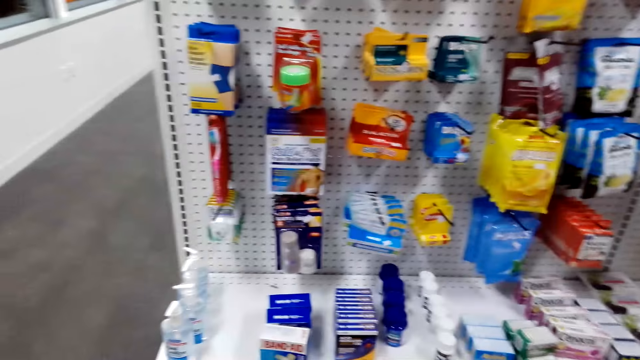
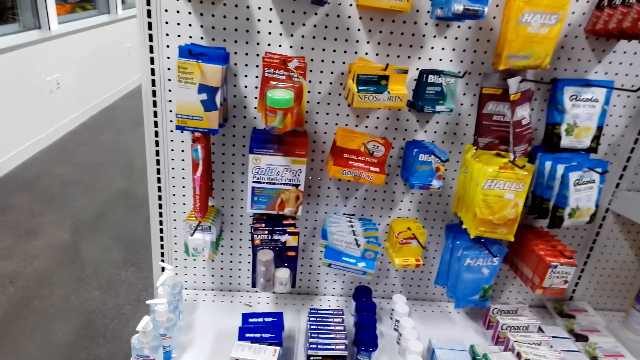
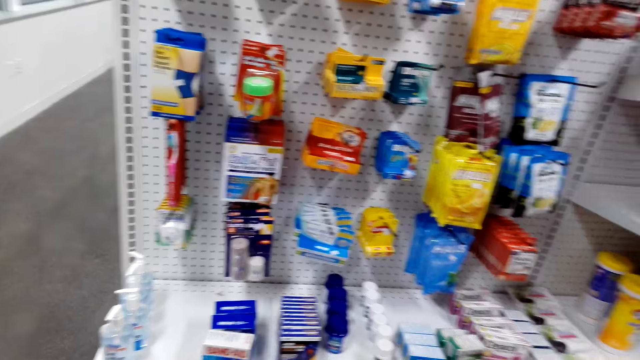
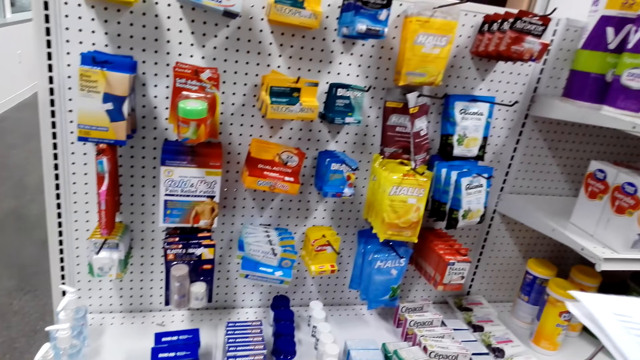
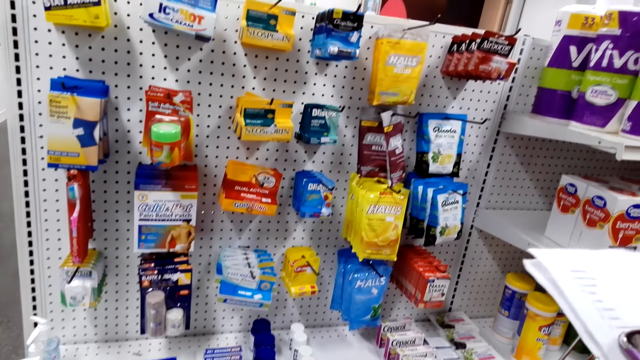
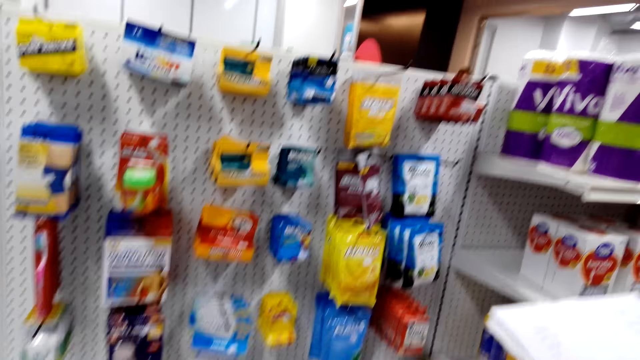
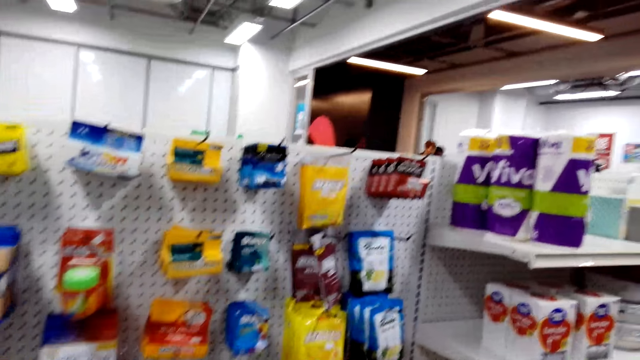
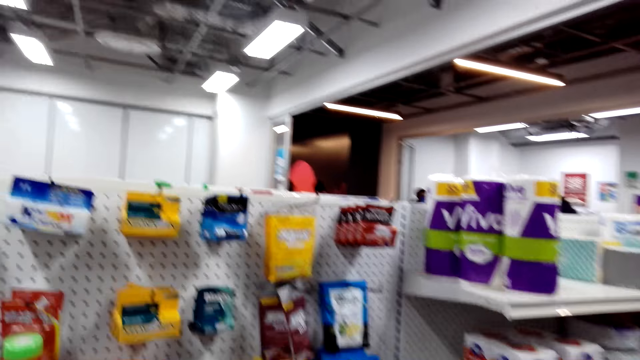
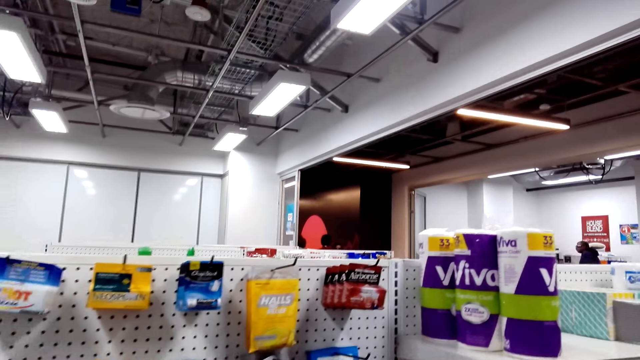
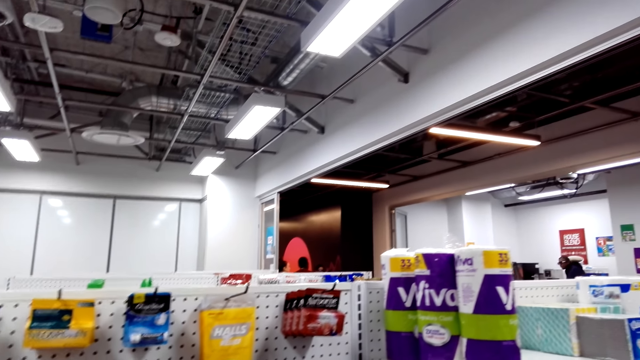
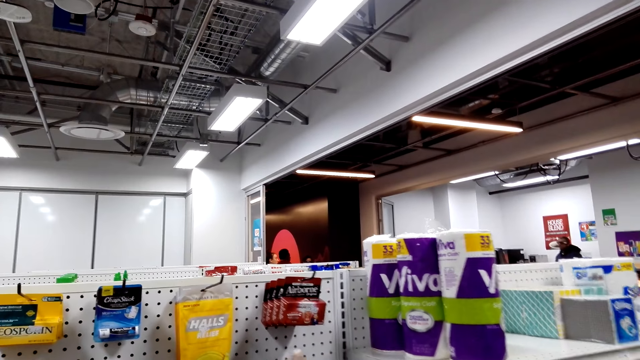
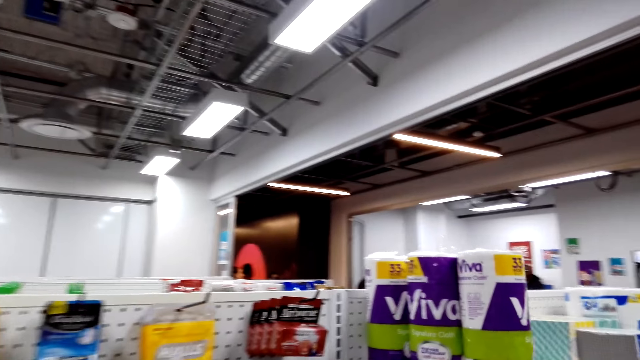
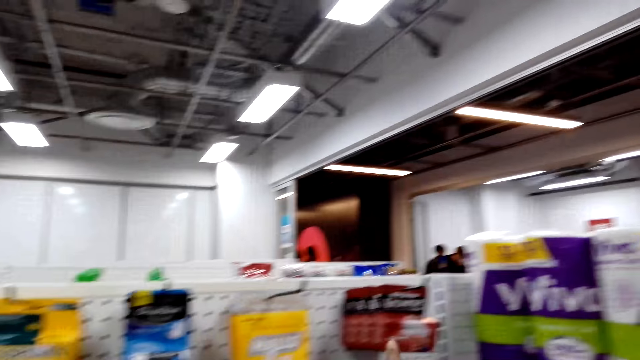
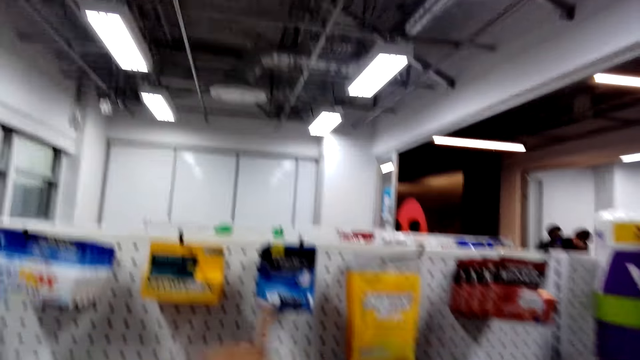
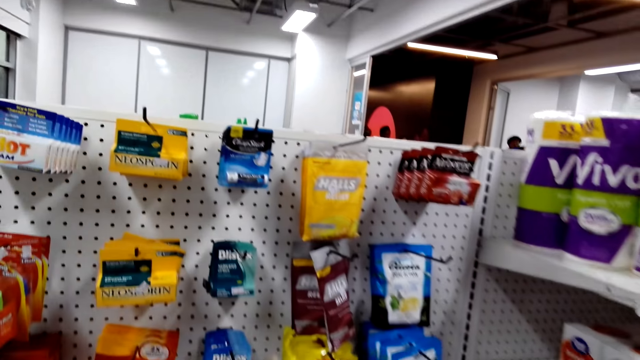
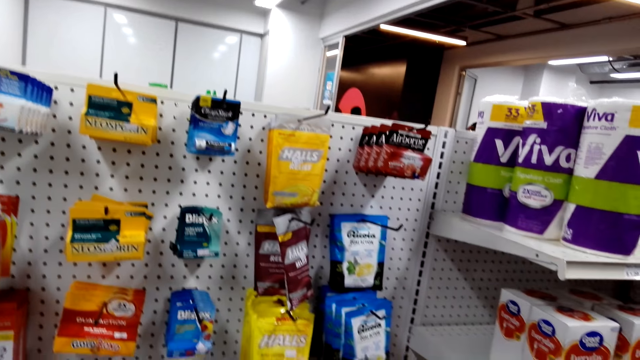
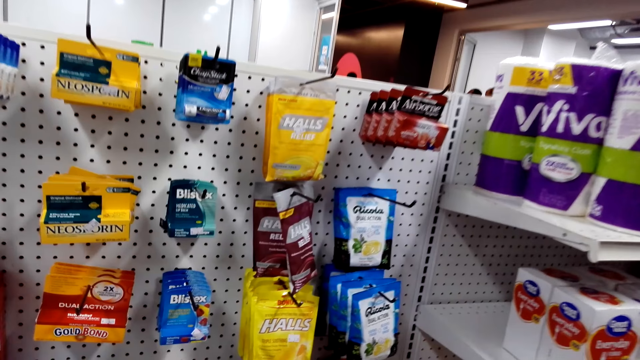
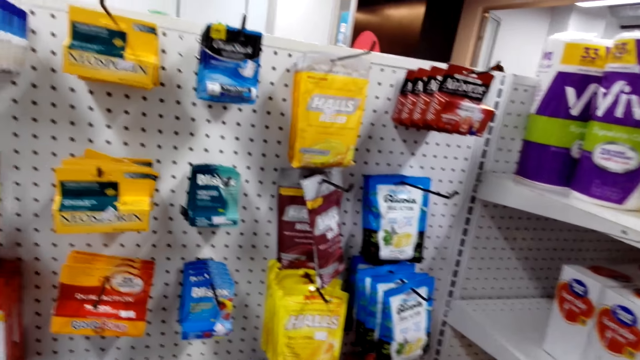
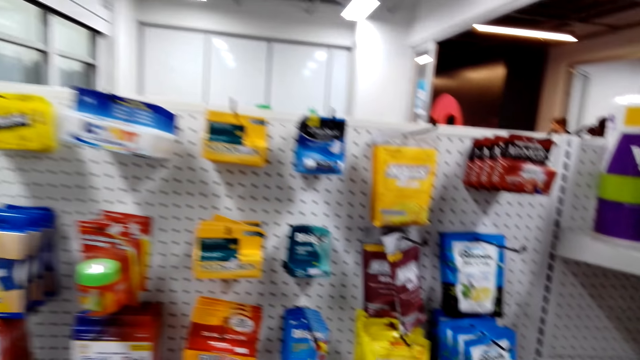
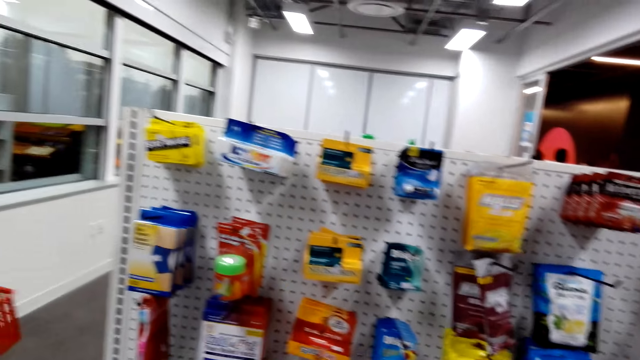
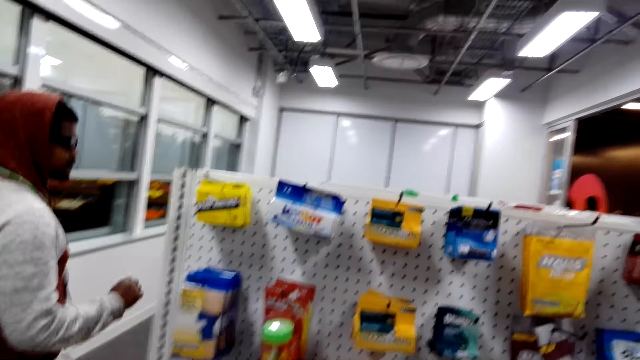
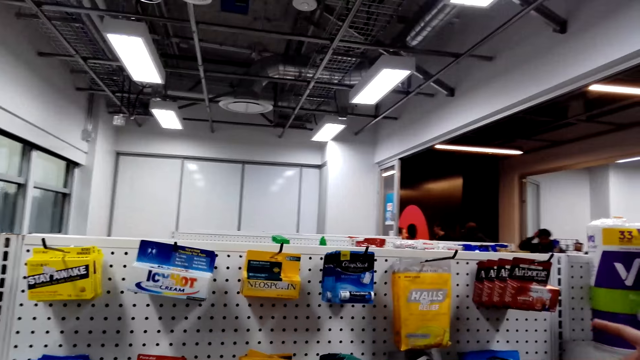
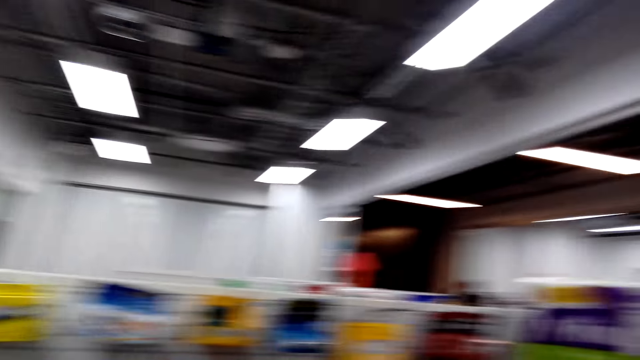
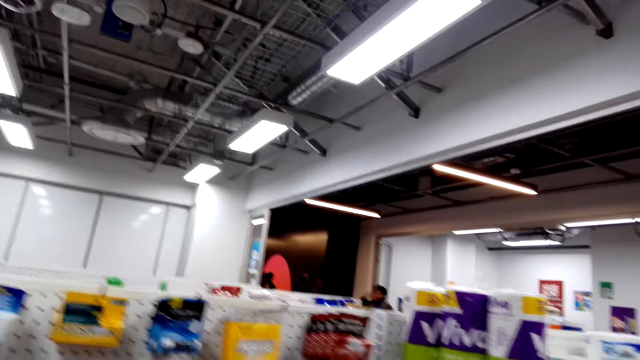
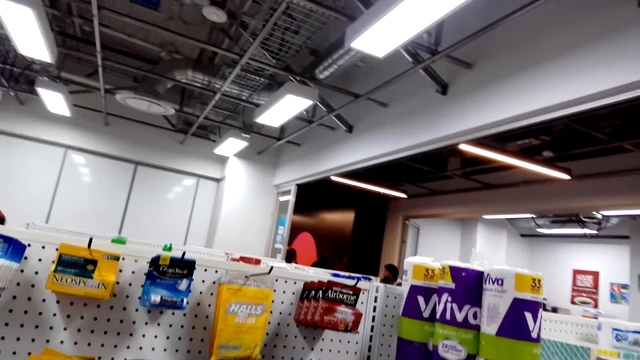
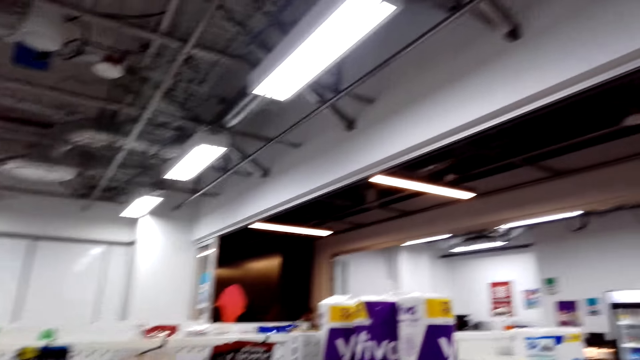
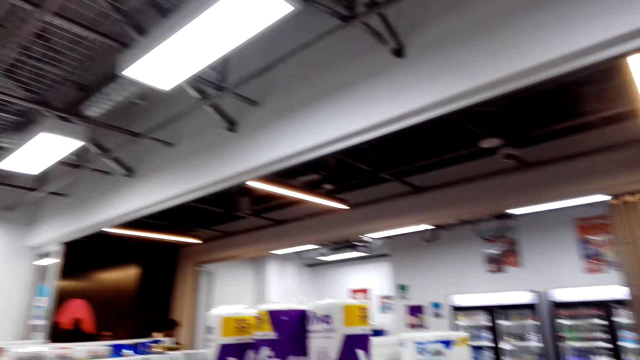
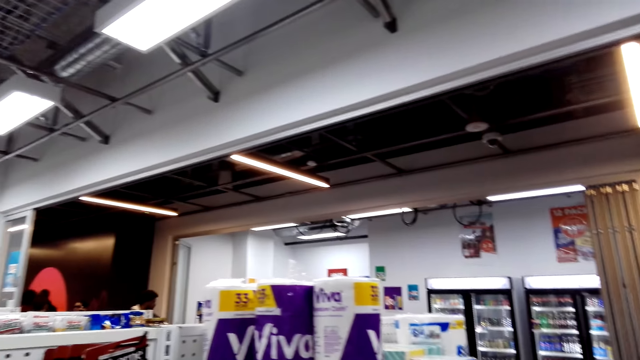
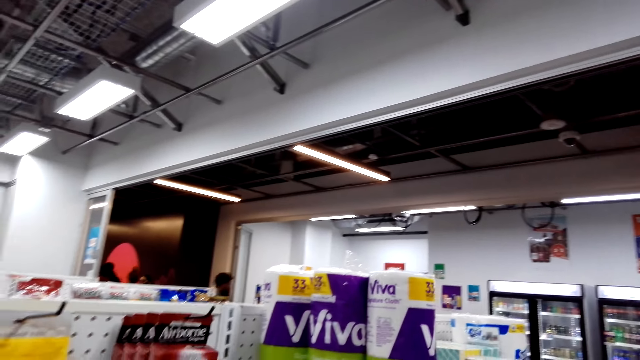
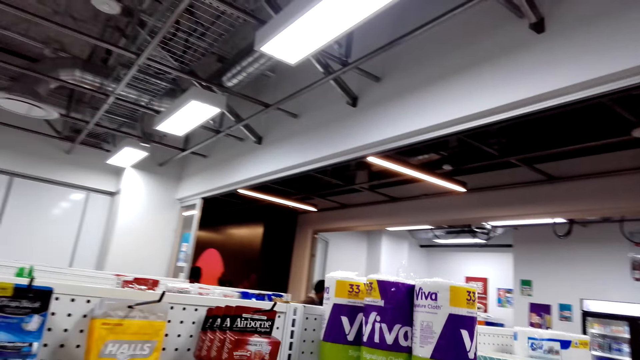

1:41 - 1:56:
The camera wearer looks around the items. They converse with a man.

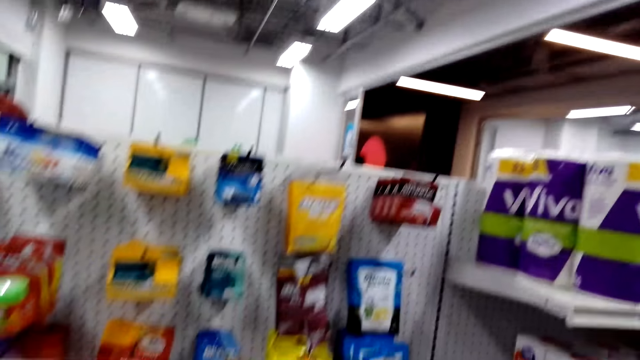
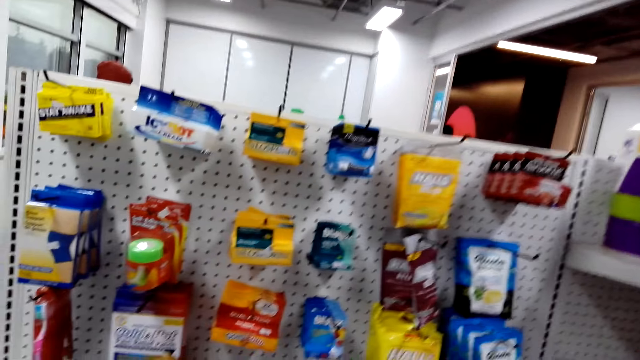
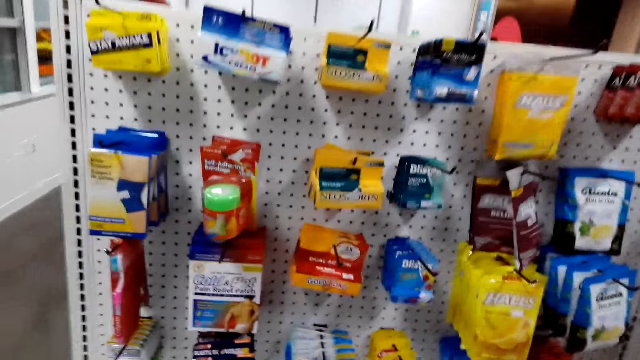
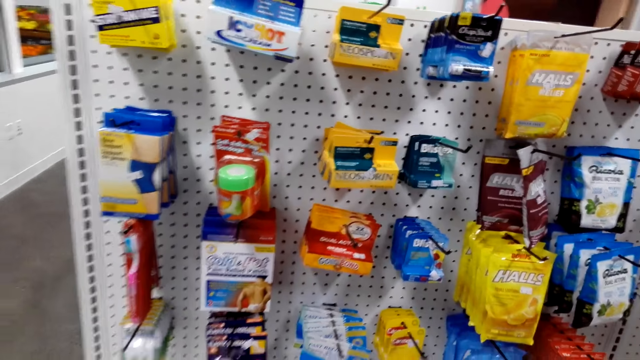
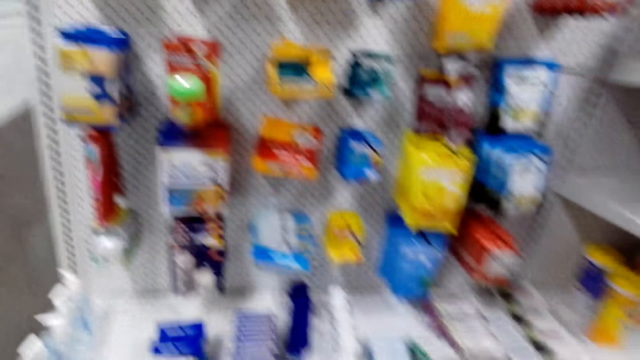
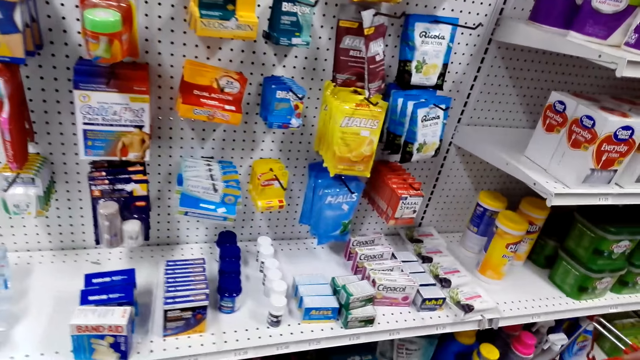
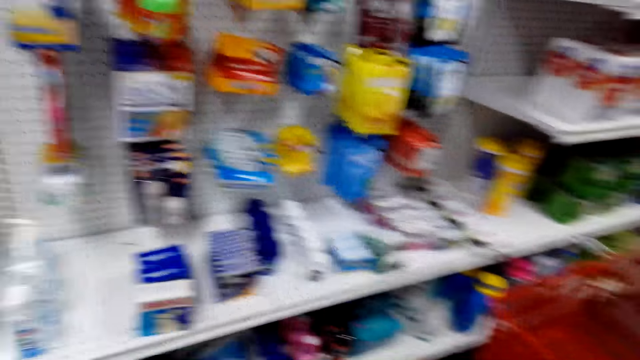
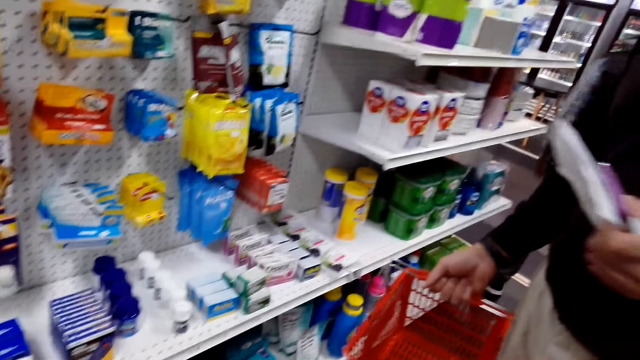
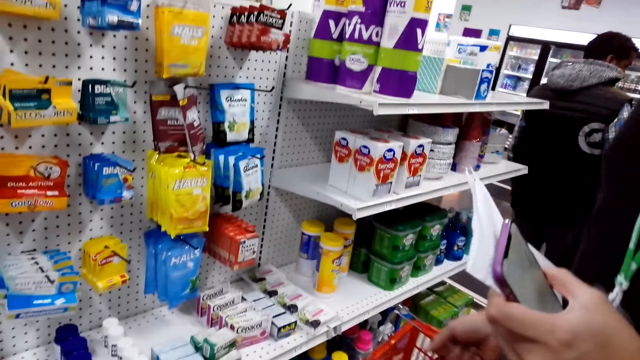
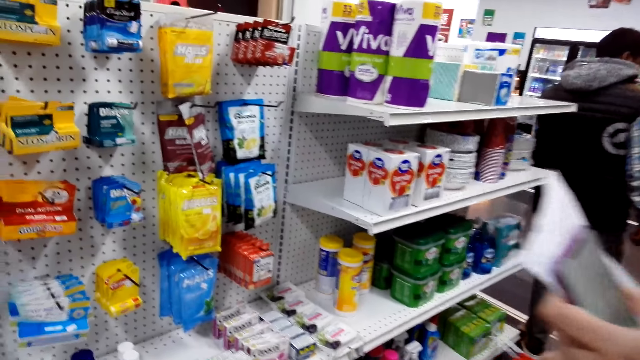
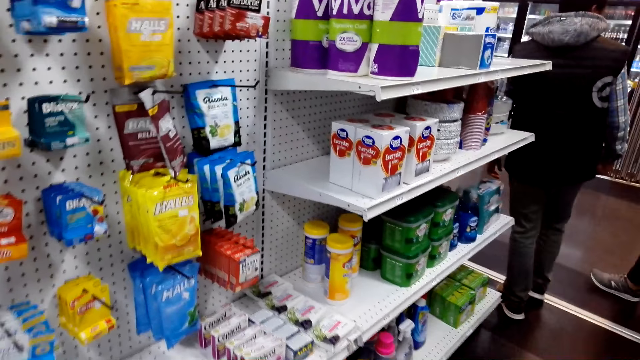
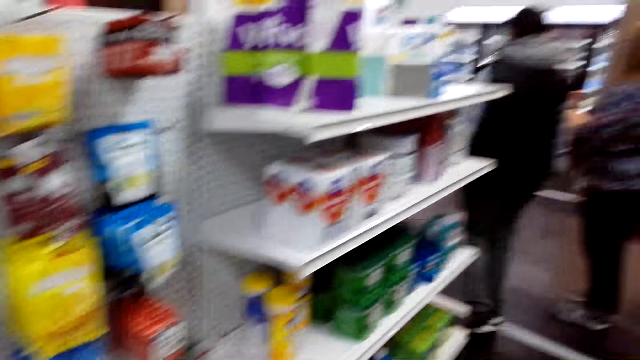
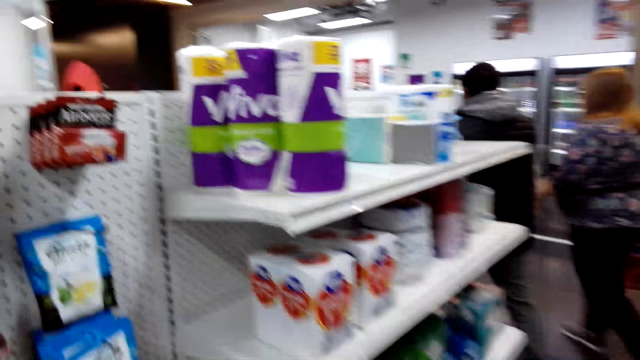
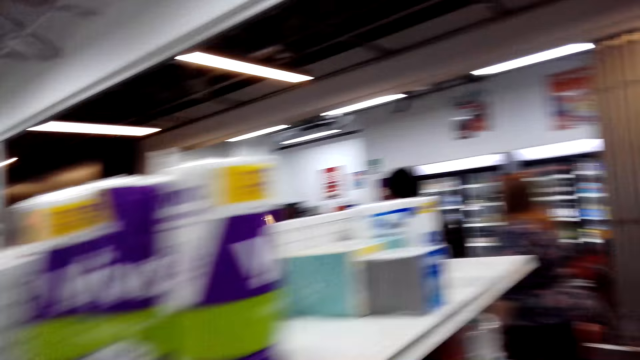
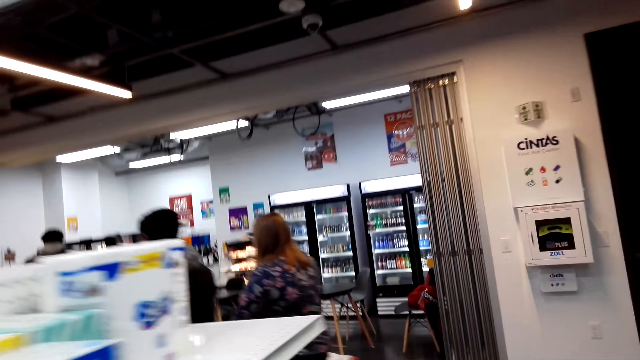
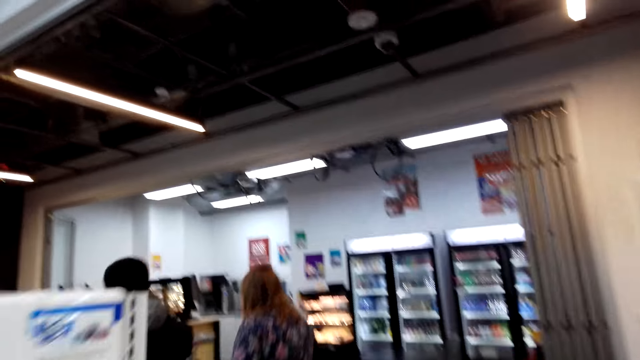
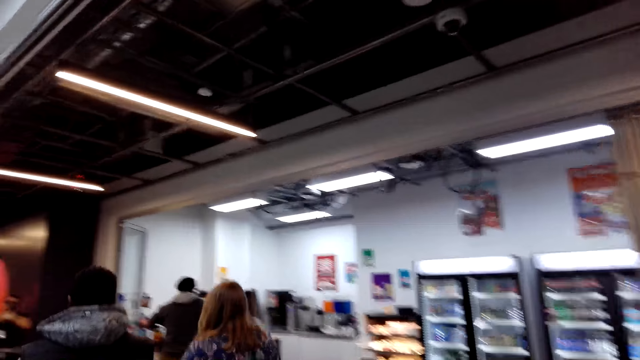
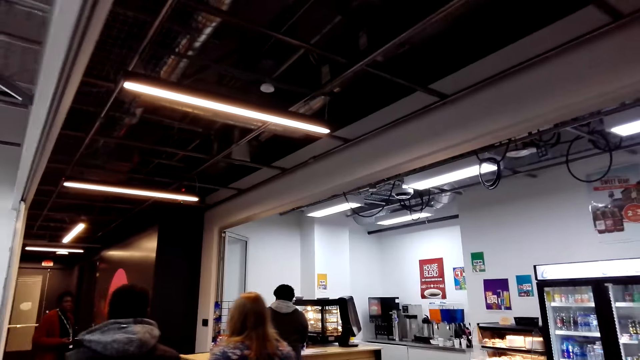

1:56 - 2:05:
A man carries a basket. The camera wearer walks around the shop.
